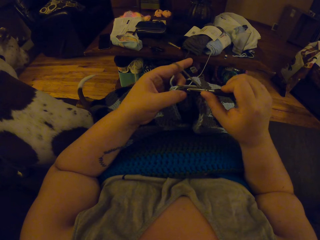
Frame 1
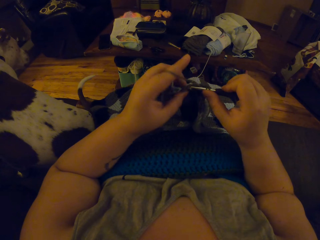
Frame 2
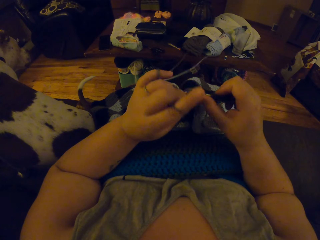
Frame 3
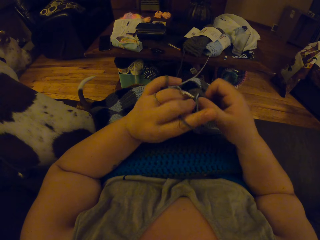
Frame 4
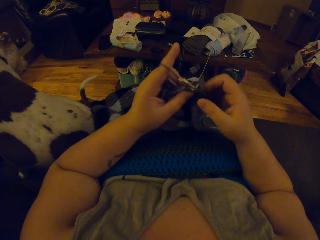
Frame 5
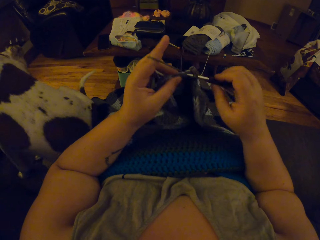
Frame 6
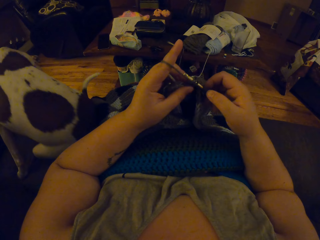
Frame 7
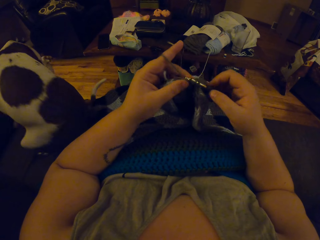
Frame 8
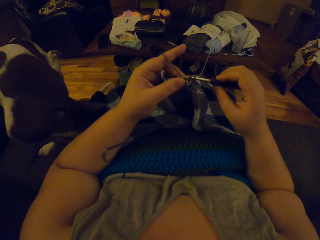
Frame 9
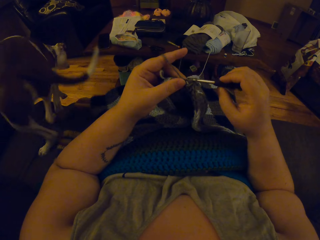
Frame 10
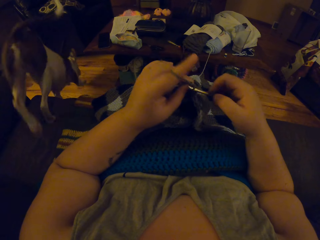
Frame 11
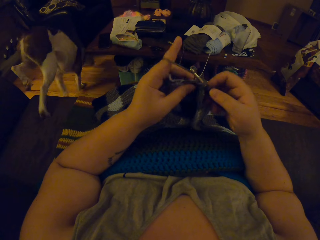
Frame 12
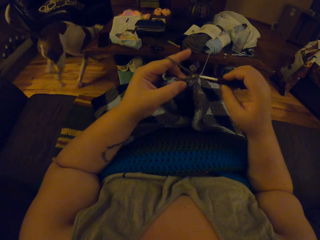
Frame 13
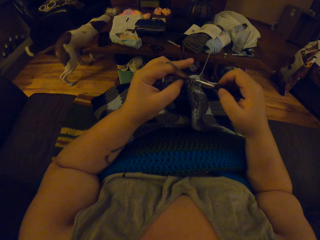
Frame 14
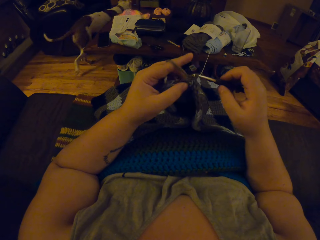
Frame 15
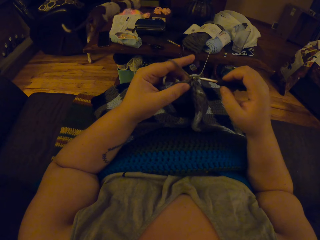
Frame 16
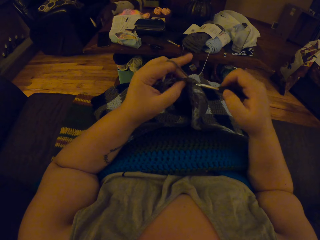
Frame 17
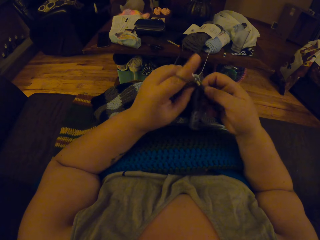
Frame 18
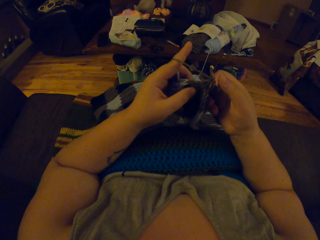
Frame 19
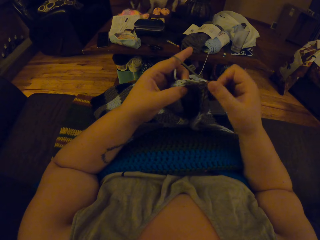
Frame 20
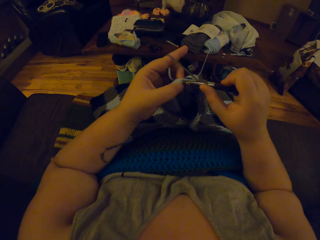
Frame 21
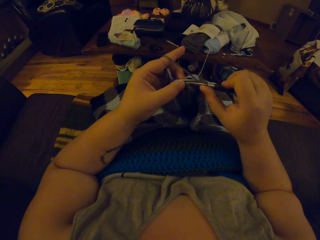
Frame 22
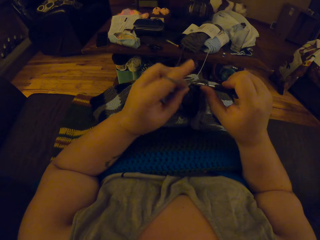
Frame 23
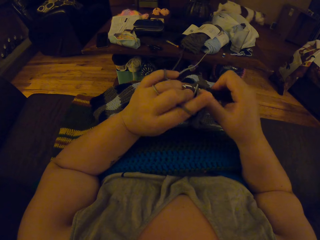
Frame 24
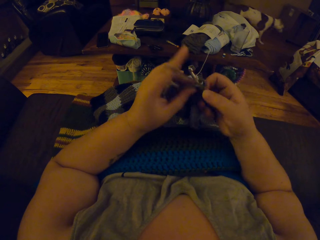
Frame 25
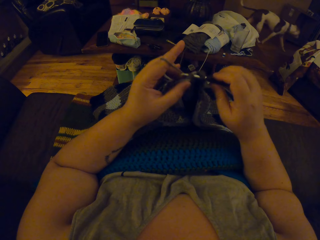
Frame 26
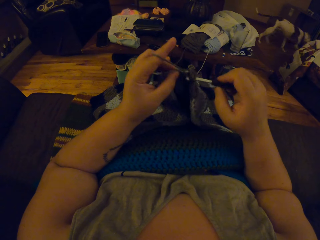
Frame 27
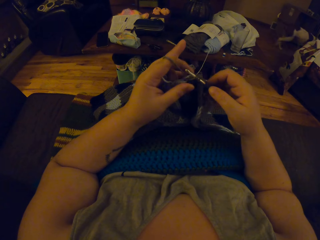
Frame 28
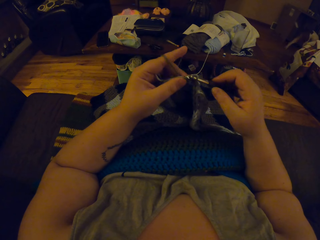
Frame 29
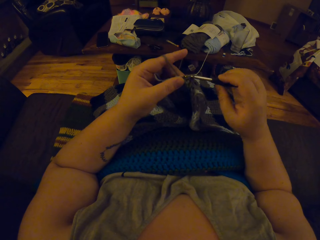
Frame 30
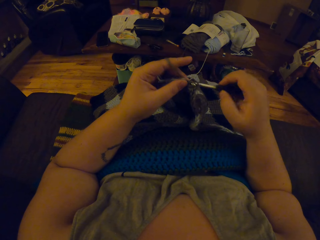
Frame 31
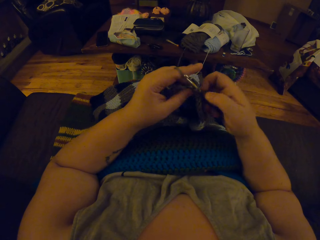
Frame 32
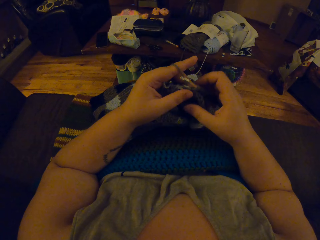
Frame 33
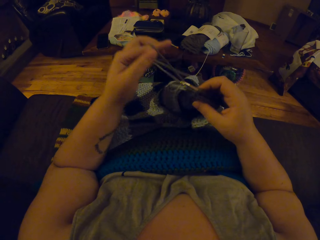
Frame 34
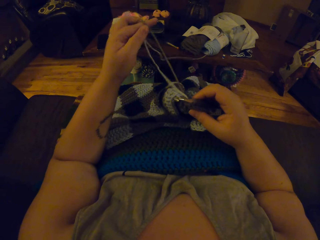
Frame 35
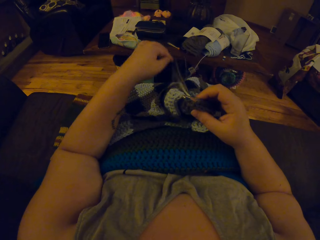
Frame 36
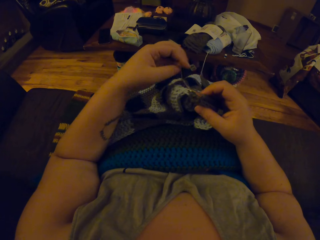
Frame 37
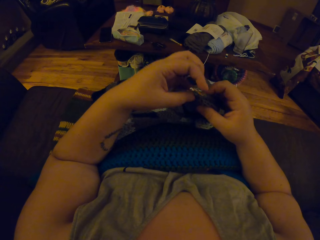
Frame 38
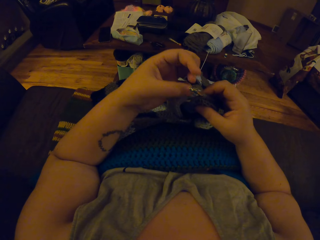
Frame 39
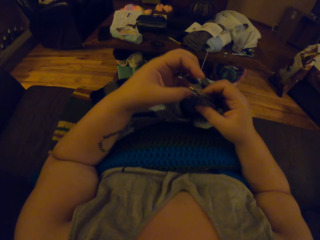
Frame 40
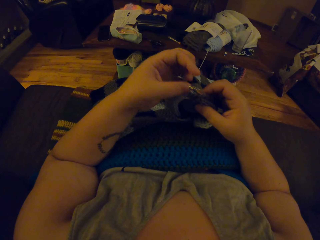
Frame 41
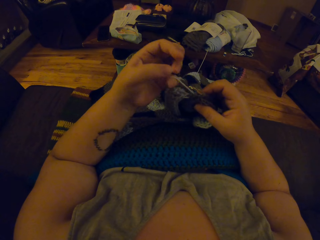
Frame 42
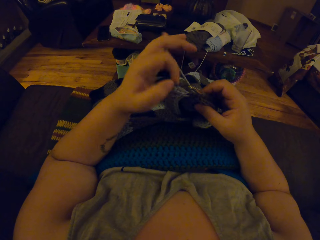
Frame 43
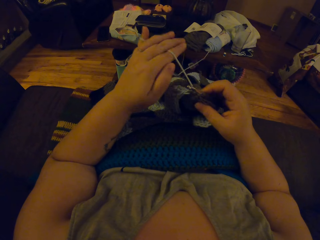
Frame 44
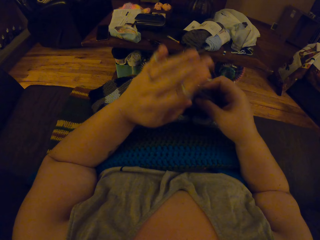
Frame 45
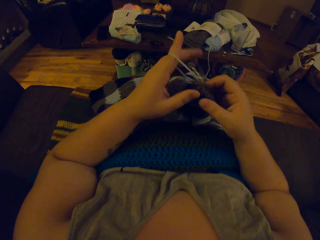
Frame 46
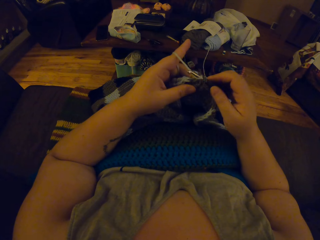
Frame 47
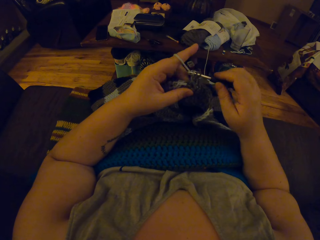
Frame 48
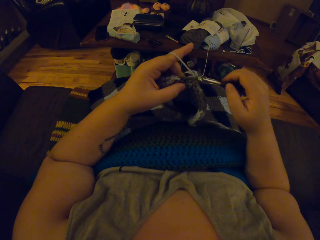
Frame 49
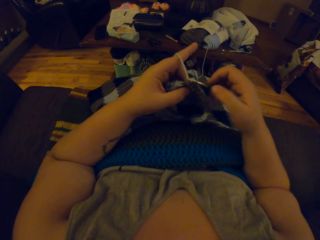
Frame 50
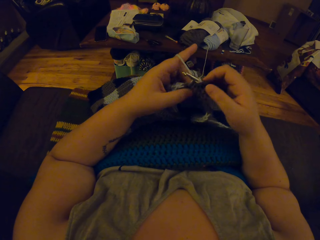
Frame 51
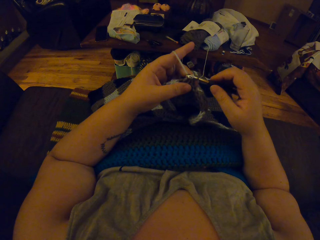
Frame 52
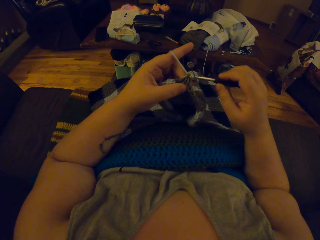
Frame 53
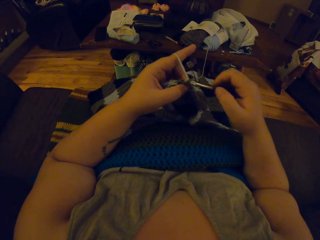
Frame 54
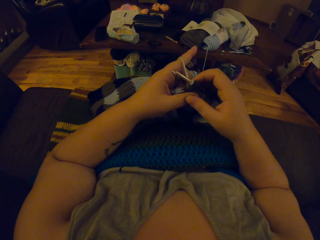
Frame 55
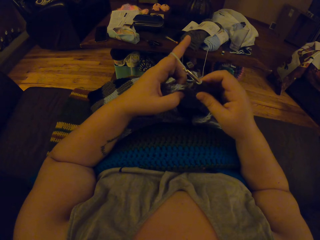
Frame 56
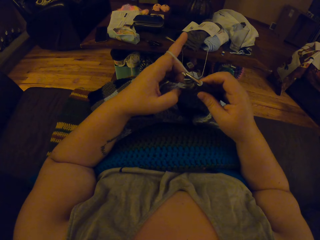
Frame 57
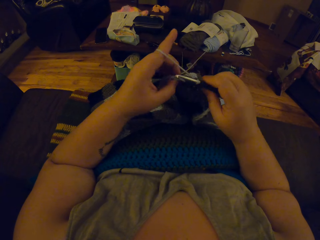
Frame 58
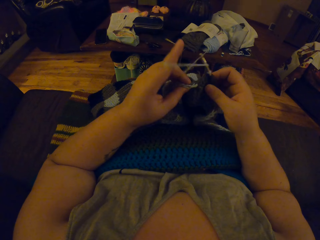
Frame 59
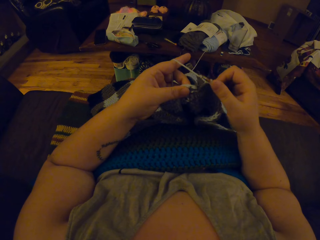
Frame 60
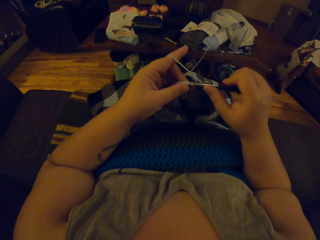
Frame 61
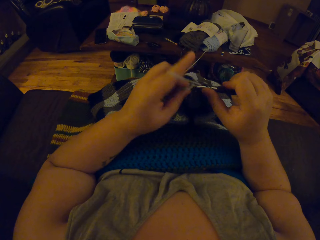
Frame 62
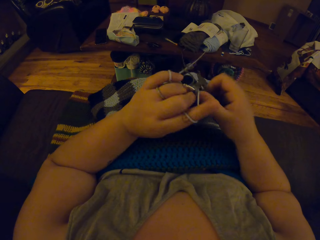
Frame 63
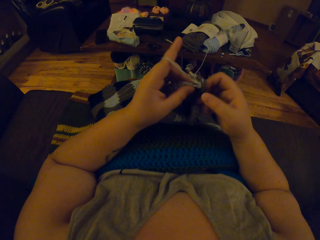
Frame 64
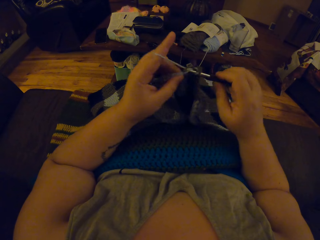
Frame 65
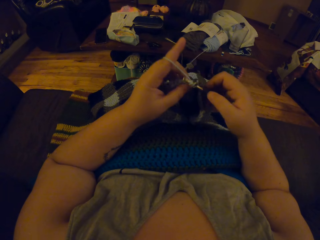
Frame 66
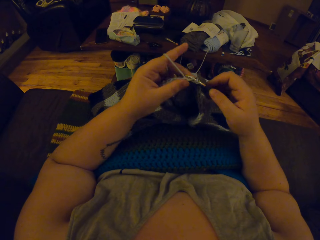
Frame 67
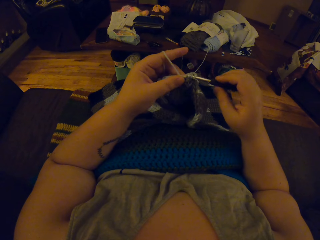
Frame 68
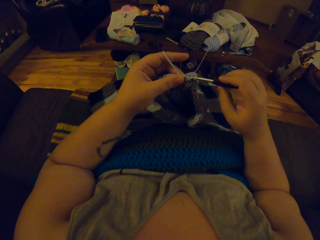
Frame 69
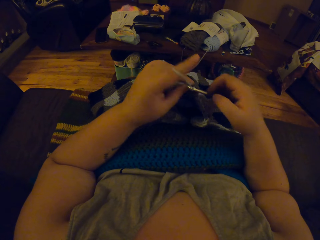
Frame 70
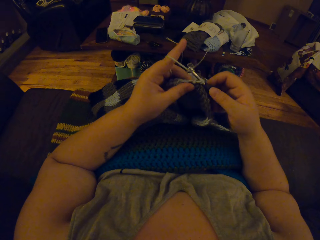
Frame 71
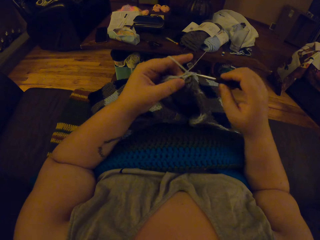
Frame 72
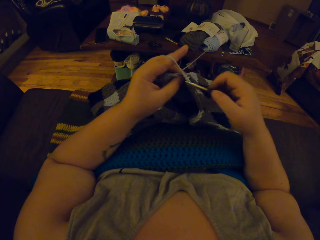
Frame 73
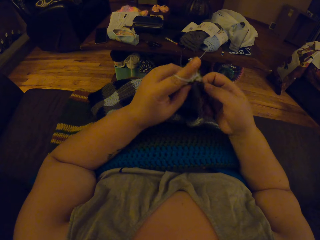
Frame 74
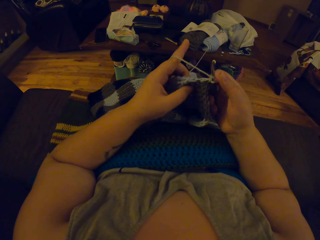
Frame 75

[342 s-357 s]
The camera wearer rolls the yarn on her left index finger. She continues to crochet.

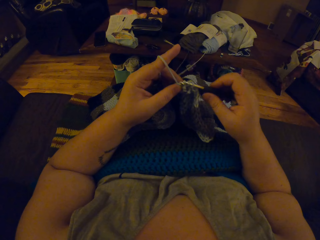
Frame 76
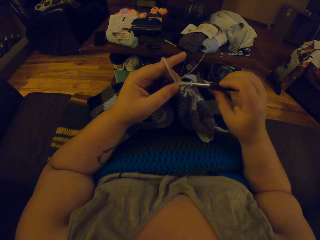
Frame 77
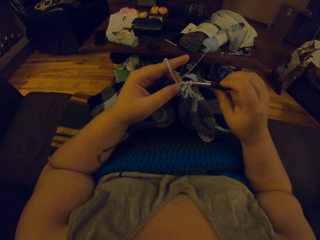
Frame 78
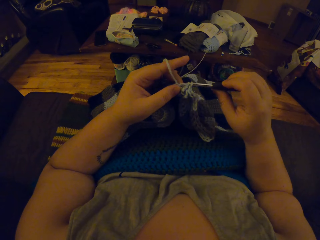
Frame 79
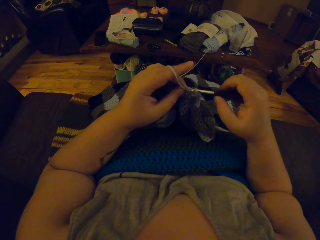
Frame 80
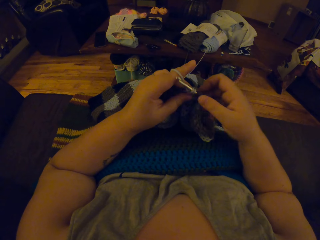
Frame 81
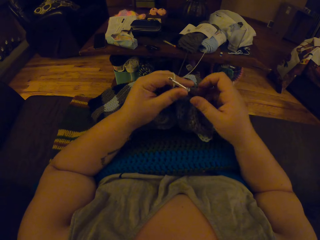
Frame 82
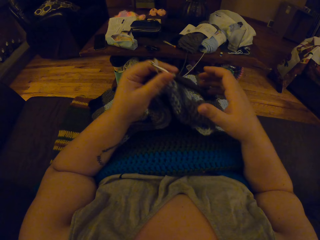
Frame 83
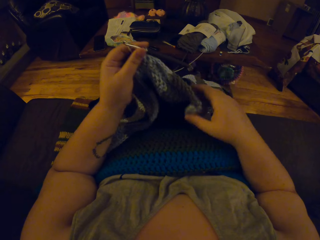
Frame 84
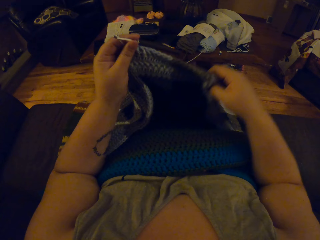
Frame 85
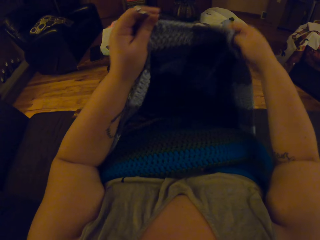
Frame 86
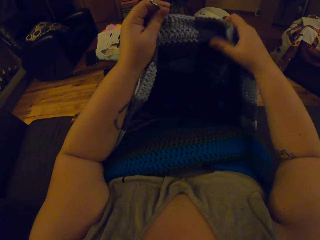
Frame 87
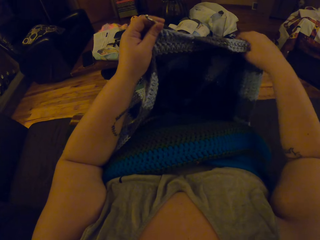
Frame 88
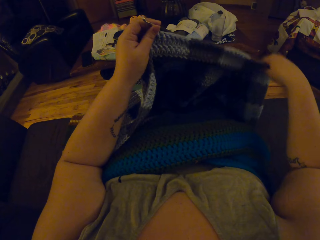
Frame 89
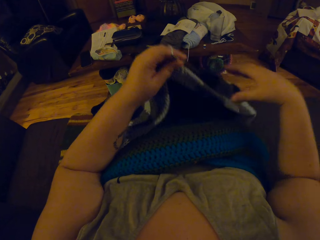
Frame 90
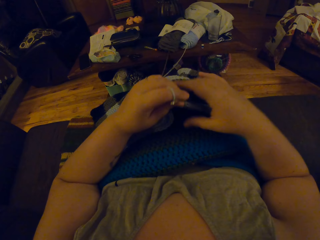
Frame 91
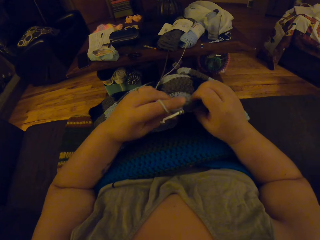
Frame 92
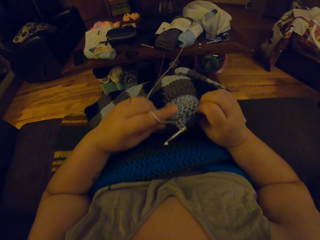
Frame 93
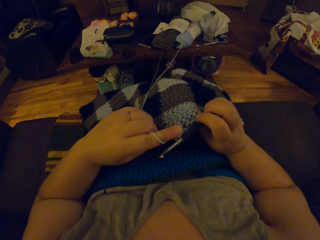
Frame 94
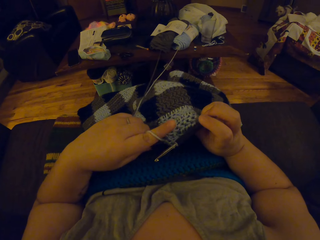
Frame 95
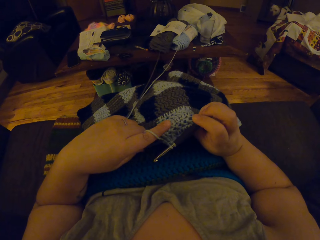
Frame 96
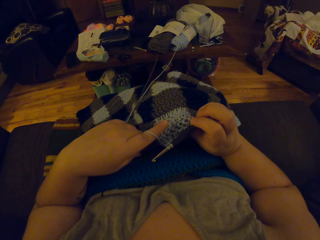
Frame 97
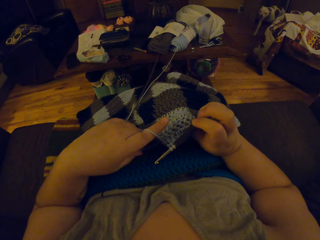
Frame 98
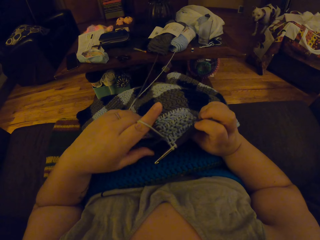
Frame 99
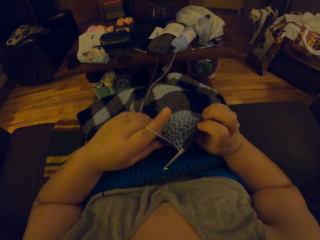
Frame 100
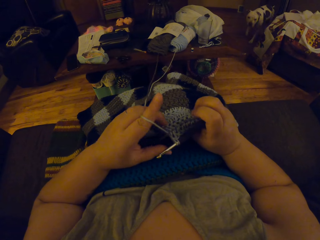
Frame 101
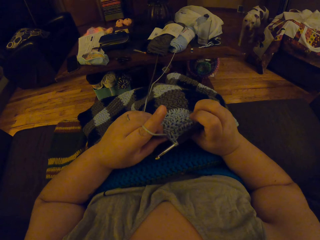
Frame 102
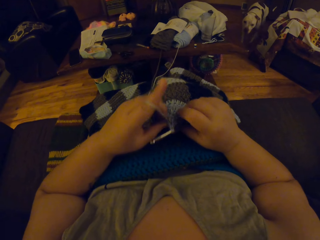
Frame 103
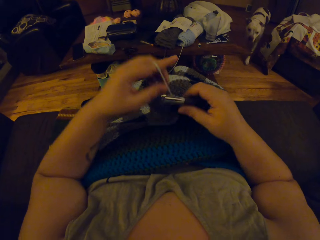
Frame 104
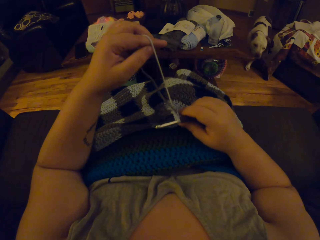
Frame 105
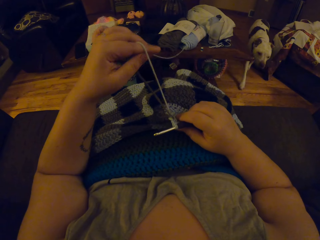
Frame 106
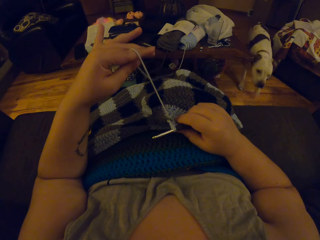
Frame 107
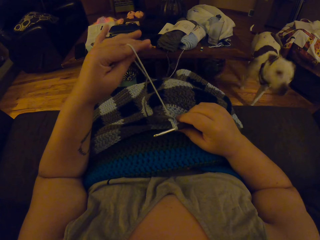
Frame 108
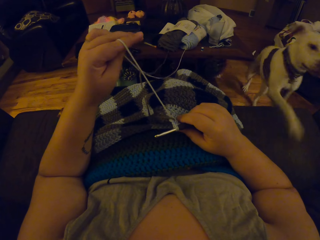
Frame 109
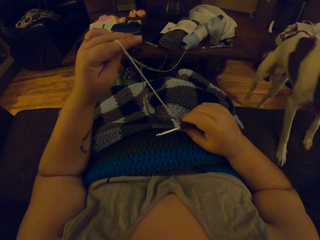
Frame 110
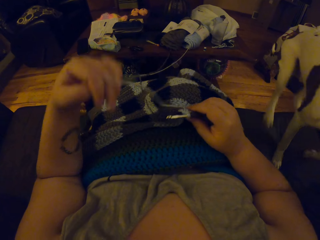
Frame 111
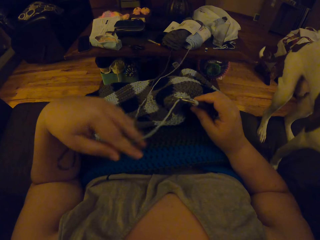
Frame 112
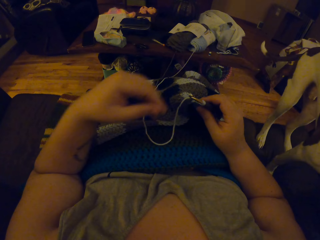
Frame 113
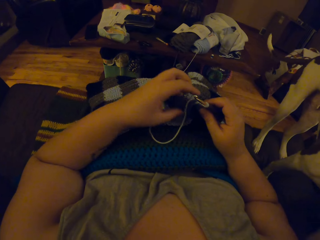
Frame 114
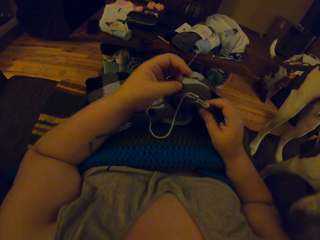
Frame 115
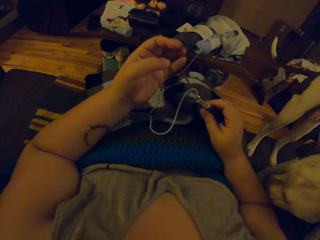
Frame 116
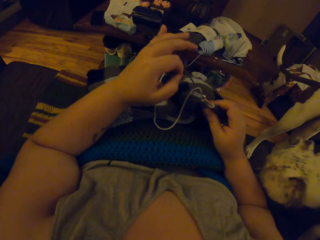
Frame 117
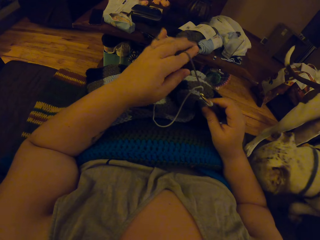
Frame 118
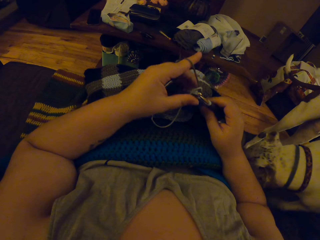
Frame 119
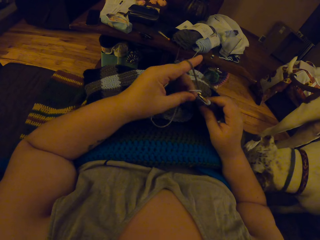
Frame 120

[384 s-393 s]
The camera wearer stretches the crochet material. They lift up the fabric. They put down the fabric. They continue weaving.
